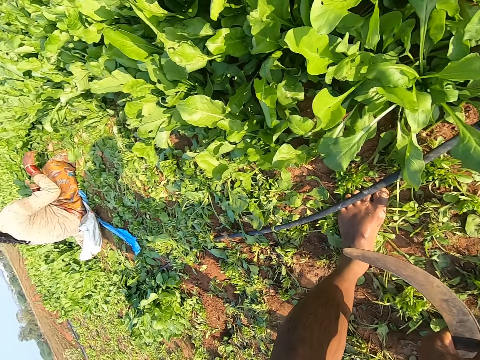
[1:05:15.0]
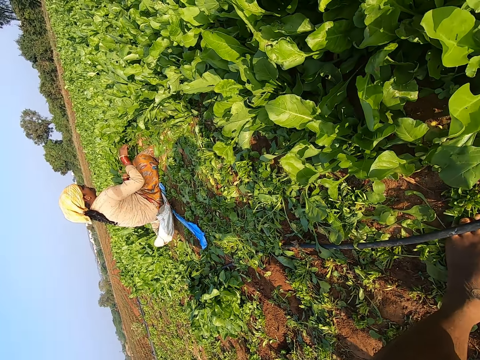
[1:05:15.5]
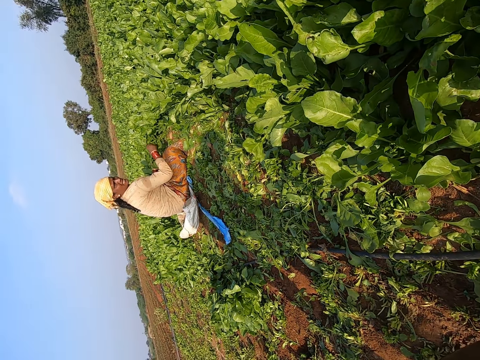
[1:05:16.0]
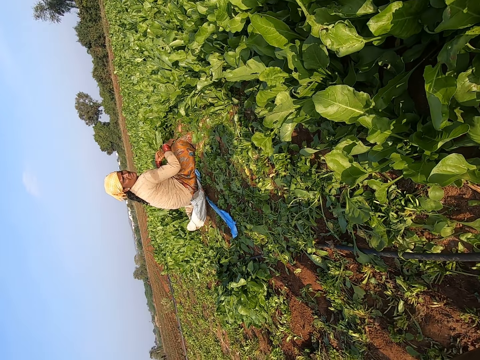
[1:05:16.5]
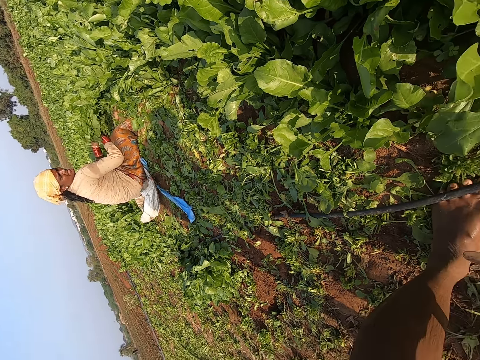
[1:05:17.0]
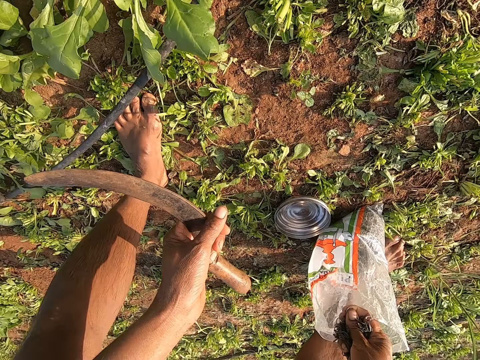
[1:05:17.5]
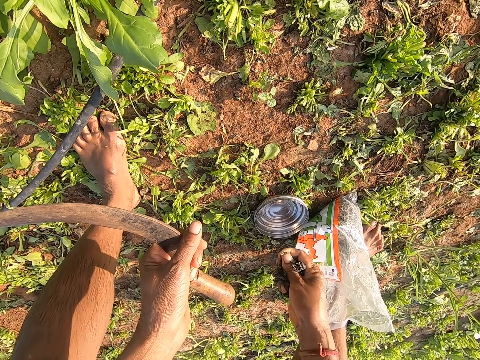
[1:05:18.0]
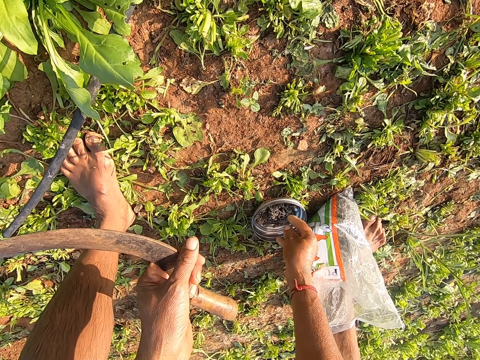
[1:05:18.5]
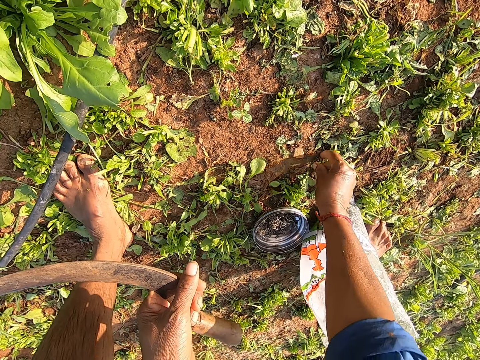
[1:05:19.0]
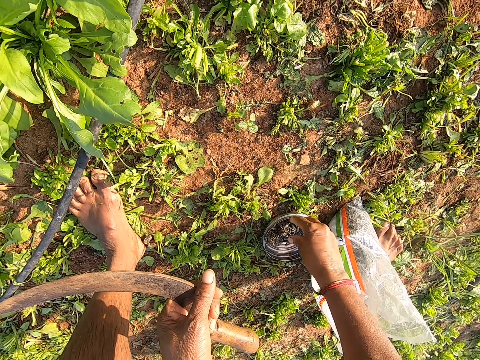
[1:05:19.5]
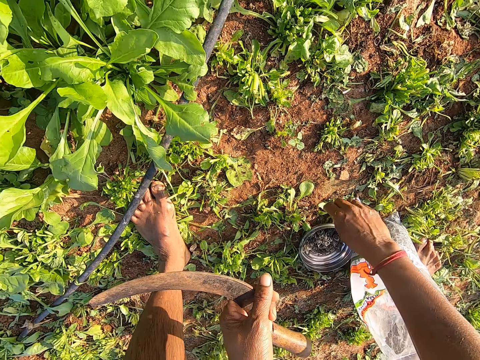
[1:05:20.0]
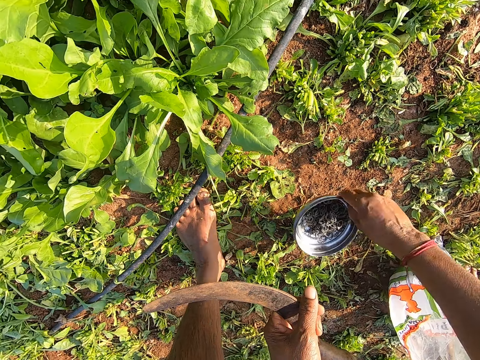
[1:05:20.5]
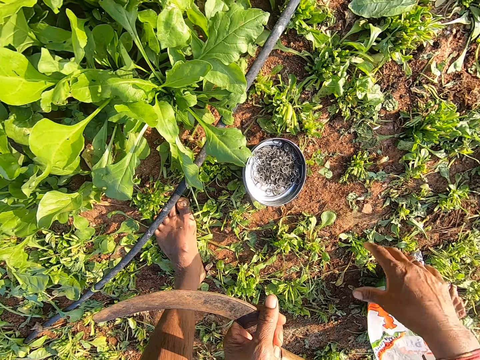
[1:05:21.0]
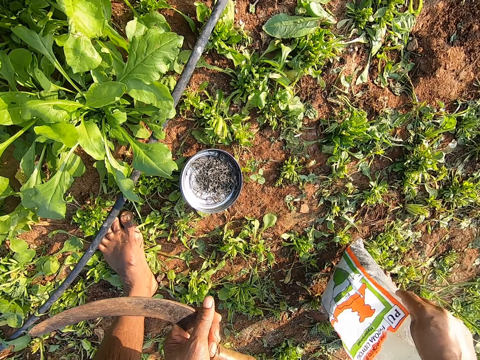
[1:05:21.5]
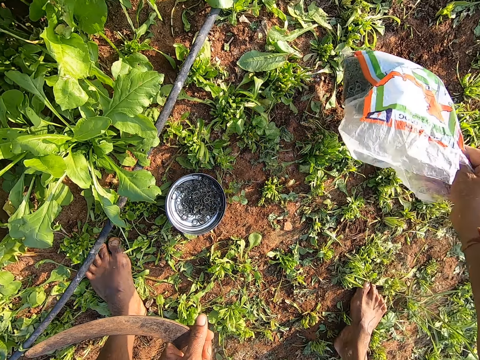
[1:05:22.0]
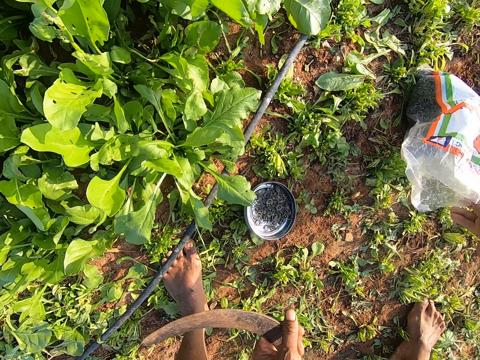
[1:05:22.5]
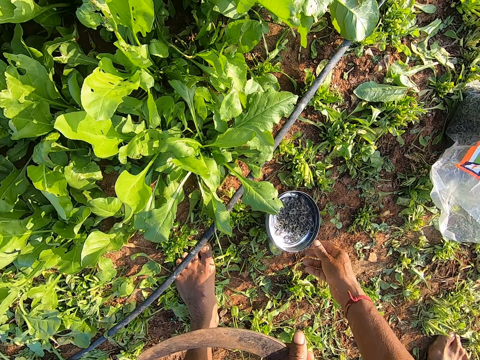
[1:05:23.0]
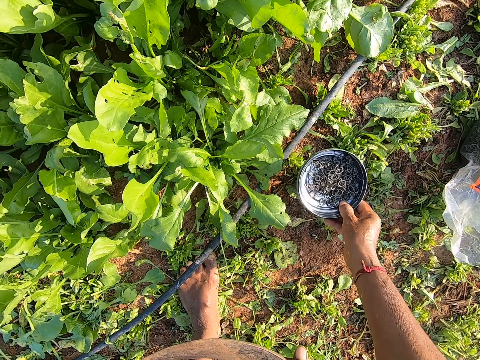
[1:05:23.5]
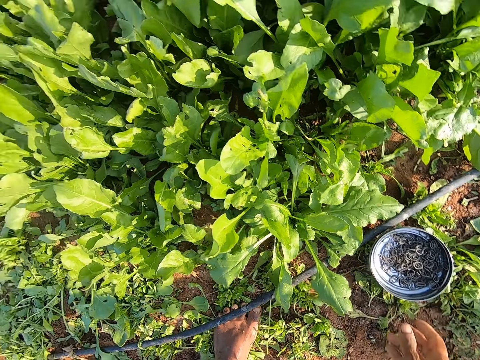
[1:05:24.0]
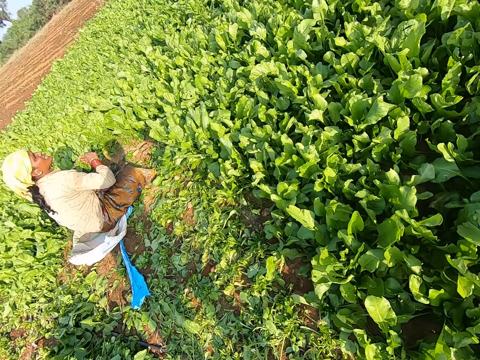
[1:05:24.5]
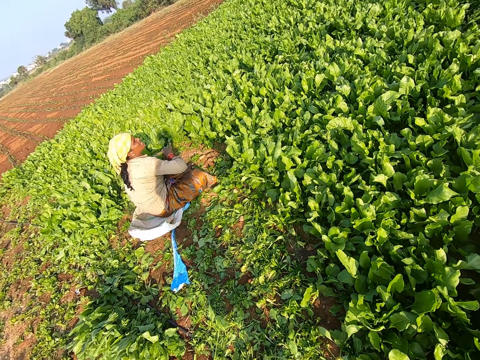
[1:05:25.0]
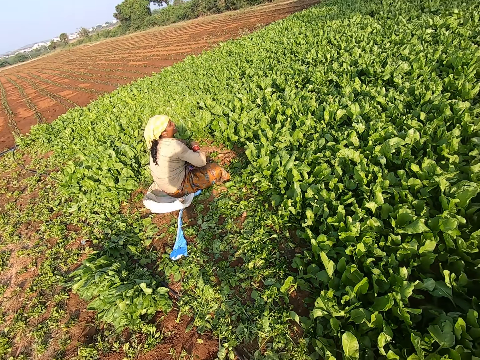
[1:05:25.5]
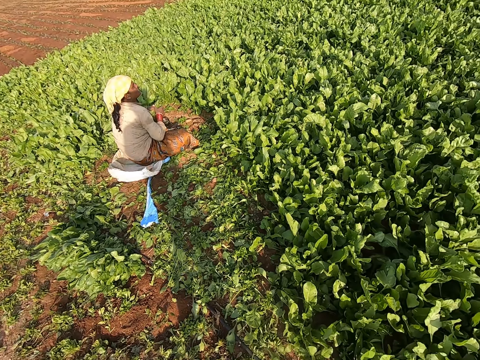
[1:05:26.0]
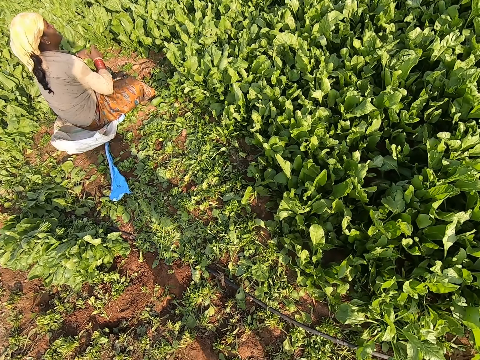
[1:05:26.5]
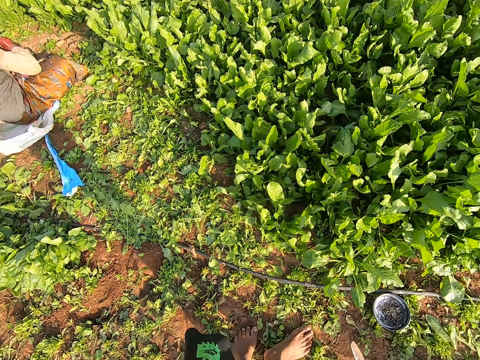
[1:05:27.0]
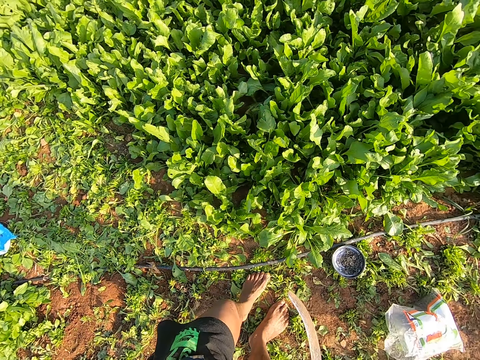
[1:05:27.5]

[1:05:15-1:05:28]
A woman picks out the vegetables with her right hand. The camera wearer moves rubber bands from the bag to a plate with his right hand. He picks up a rubber band from the farmland with his right hand. He drops the rubber band in the plate with his right hand. He moves the plate of rubber bands on the farmland with his right hand. He moves the bag of rubber bands on the farmland with his right hand. He moves the plate of rubber bands on the farmland with his right hand. The woman ties the vegetables with a rope in her hands.

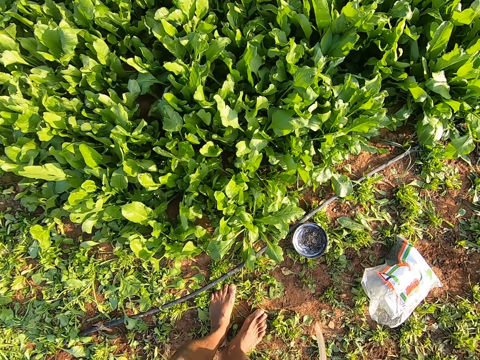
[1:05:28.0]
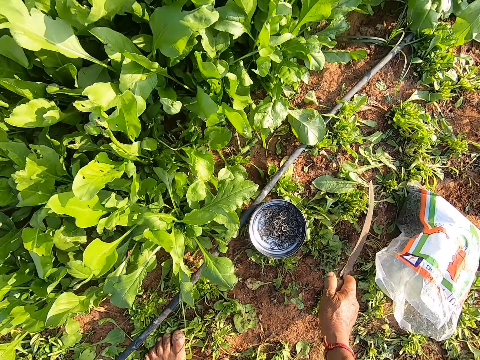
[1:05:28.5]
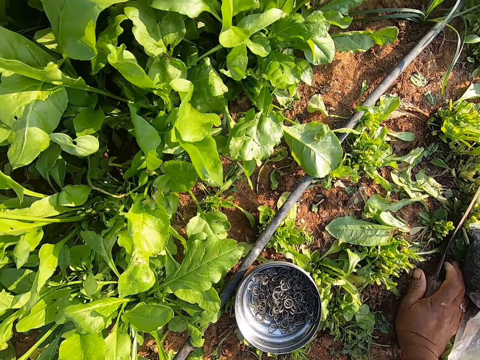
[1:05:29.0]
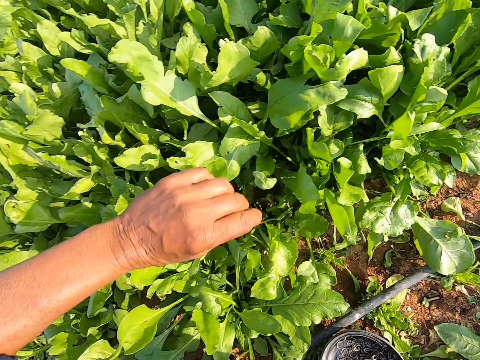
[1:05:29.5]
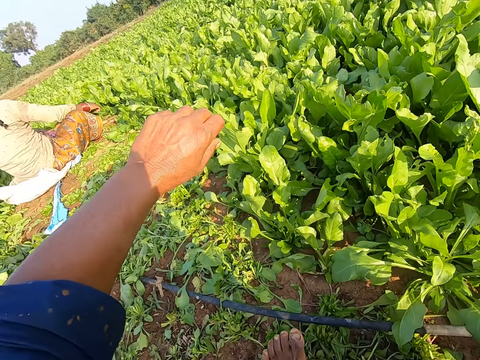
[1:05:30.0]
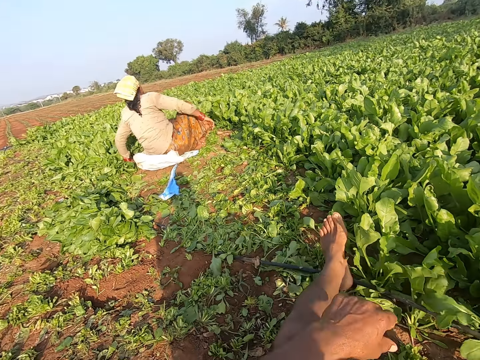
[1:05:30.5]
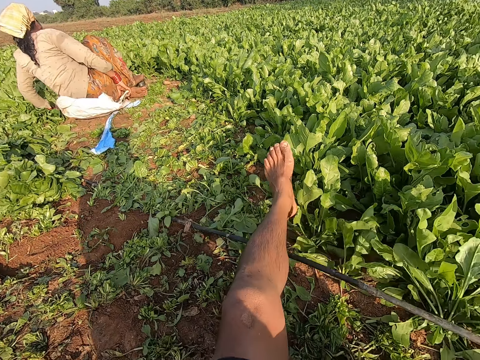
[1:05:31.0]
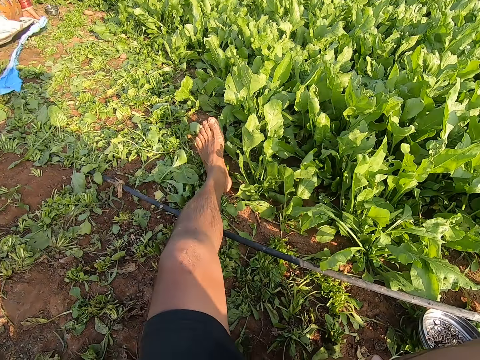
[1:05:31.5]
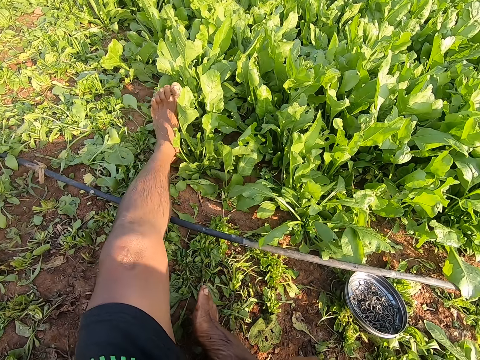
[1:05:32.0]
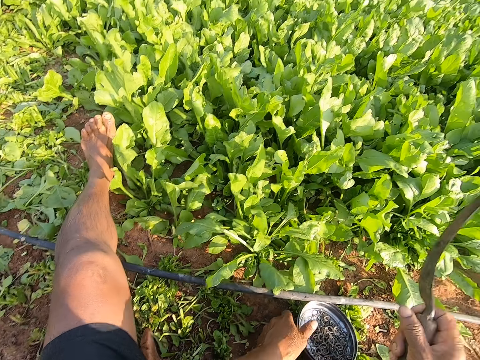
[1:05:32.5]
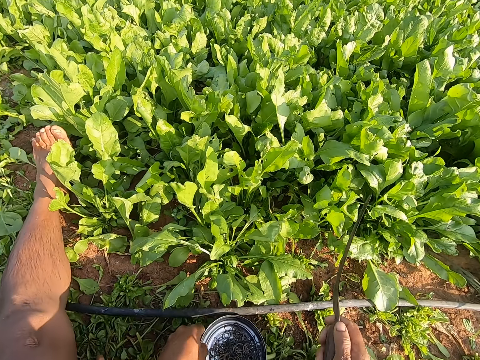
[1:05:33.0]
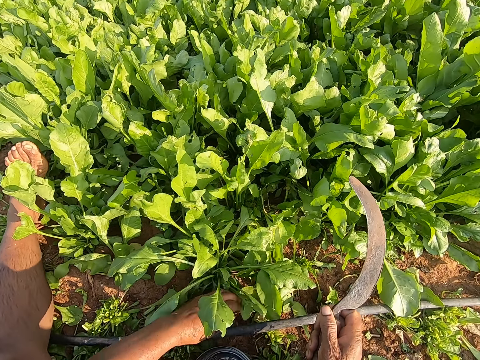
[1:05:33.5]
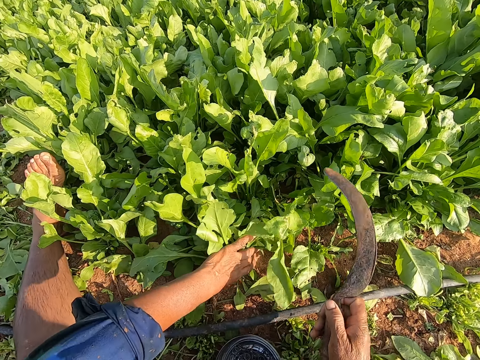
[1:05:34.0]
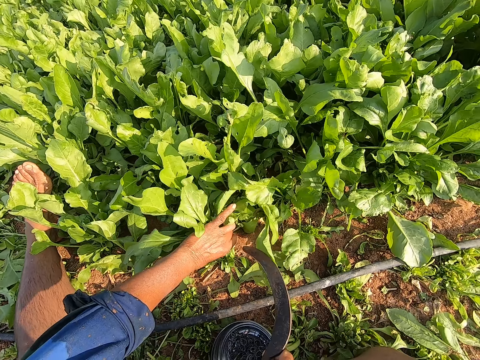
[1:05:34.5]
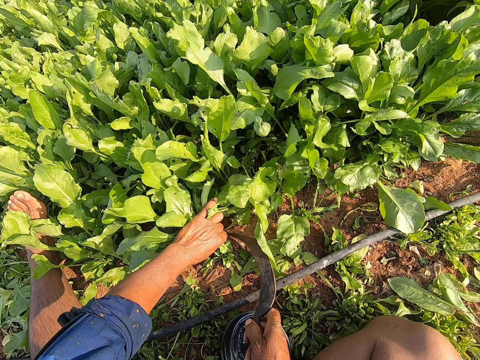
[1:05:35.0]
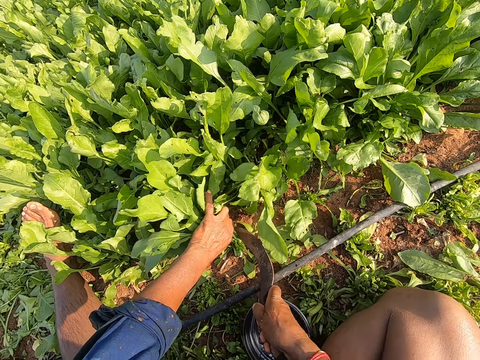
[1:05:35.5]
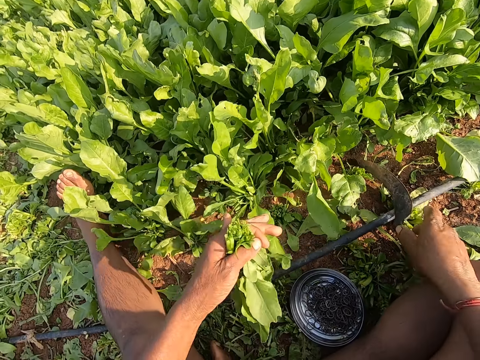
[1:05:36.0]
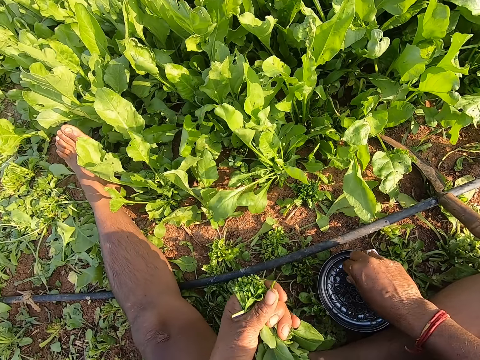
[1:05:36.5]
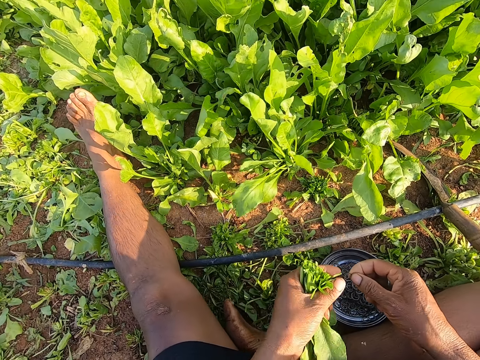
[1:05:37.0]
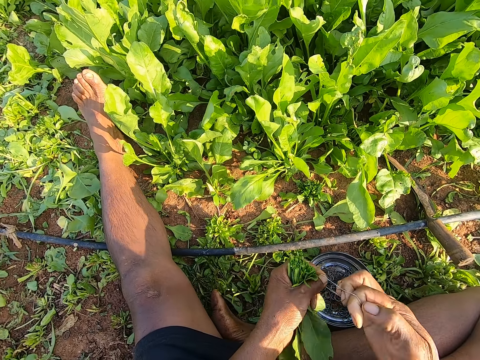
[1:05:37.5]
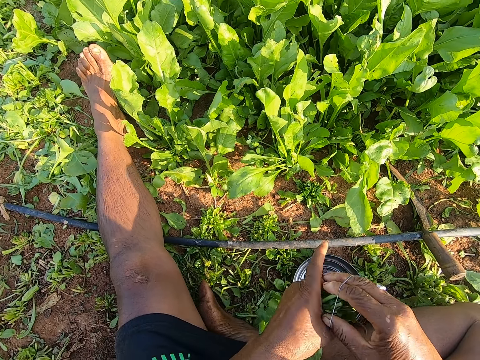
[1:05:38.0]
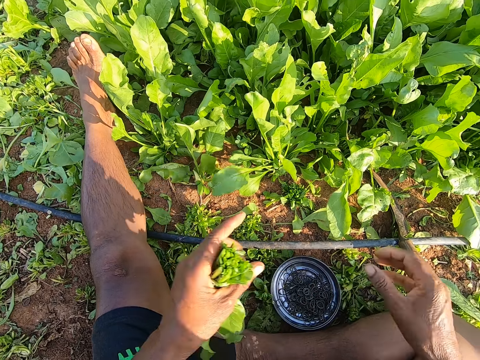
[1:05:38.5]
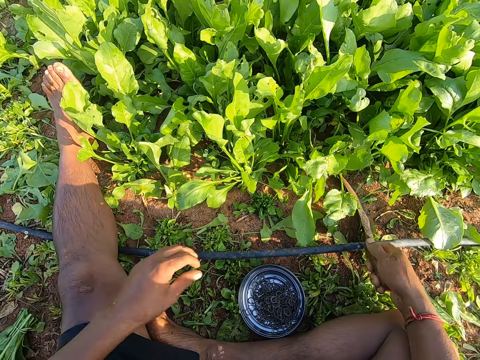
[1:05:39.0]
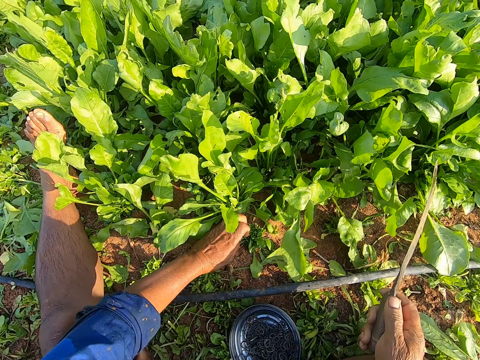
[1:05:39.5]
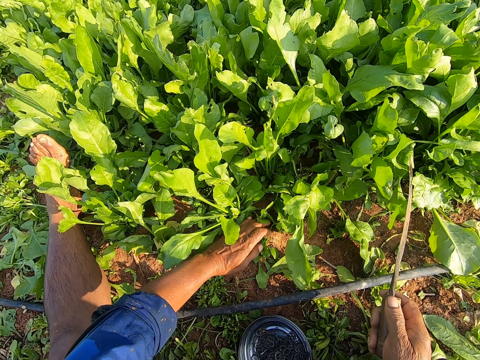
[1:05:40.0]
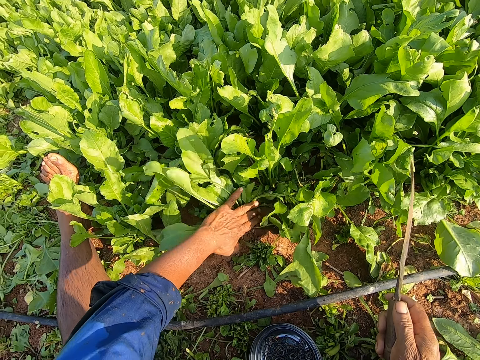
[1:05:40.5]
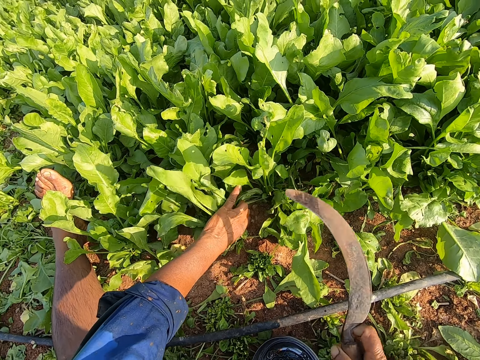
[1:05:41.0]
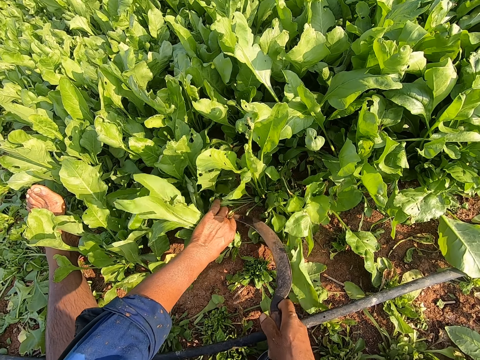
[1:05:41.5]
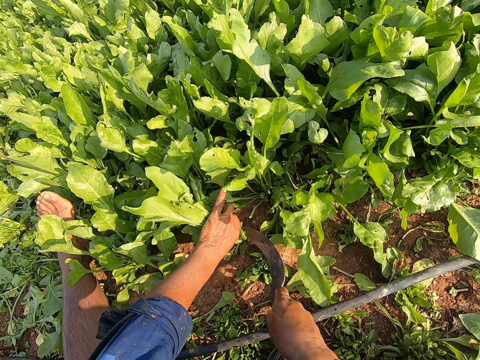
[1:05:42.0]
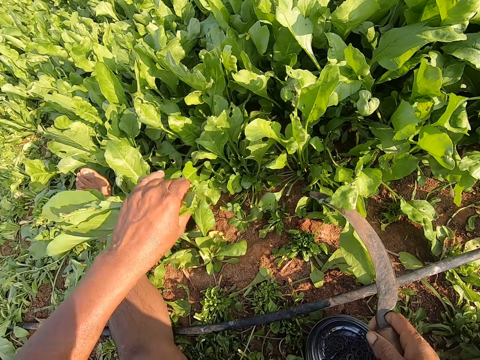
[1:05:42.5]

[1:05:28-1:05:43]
The camera wearer drops a sickle on the farmland with his right hand. He sits down on the farmland. He moves the plate of rubber bands on the farmland with his left hand. He holds the vegetables with his left hand. He plucks the vegetables with the sickle in his right hand. He drops the sickle on the farmland with his right hand. He takes a rubber band from the plate with his right hand. He binds the vegetables with the rubber band in his right hand. He drops the vegetables on the farmland with his left hand. He picks up the sickle from the farmland with his right hand. He touches some vegetables on the farmland with his left hand. He holds the vegetables with his left hand. He plucks the vegetables with the sickle in his right hand.
